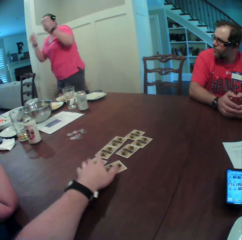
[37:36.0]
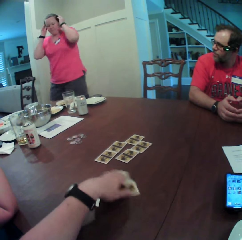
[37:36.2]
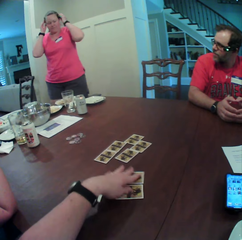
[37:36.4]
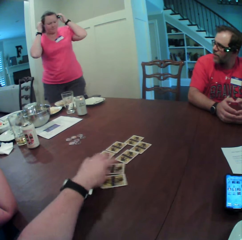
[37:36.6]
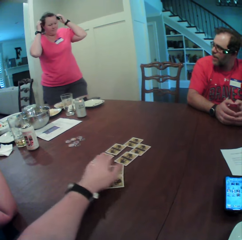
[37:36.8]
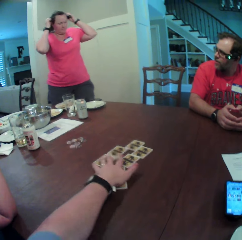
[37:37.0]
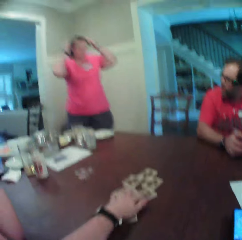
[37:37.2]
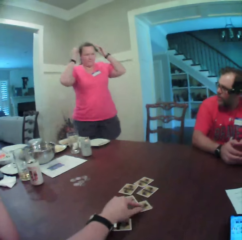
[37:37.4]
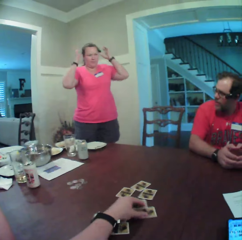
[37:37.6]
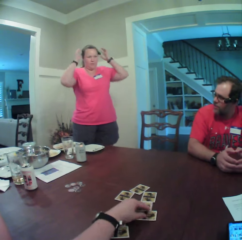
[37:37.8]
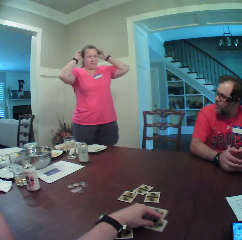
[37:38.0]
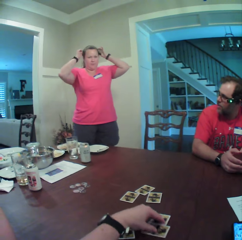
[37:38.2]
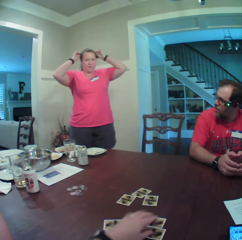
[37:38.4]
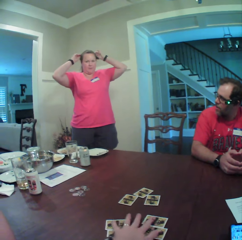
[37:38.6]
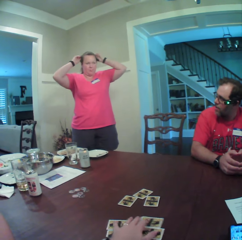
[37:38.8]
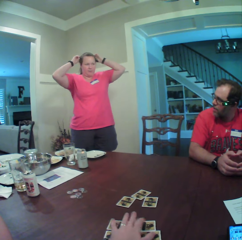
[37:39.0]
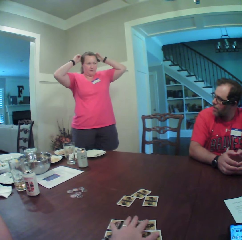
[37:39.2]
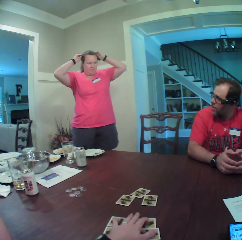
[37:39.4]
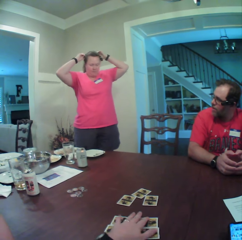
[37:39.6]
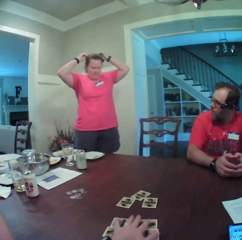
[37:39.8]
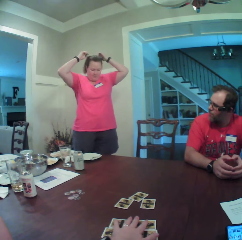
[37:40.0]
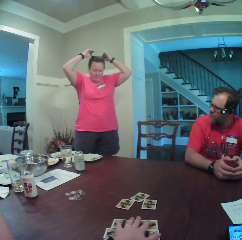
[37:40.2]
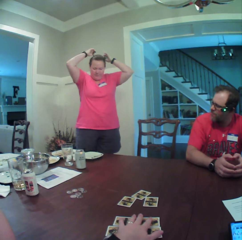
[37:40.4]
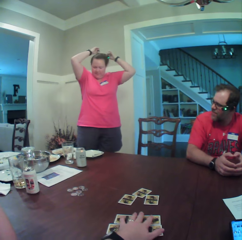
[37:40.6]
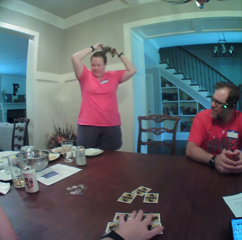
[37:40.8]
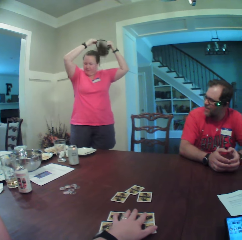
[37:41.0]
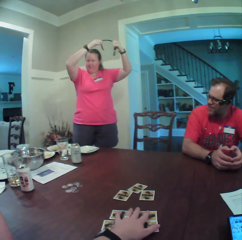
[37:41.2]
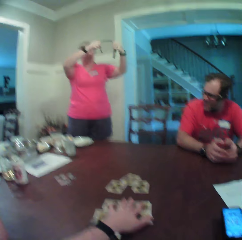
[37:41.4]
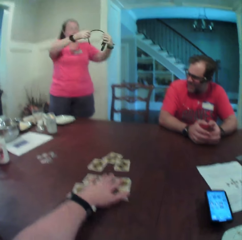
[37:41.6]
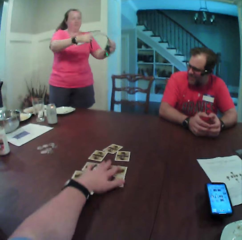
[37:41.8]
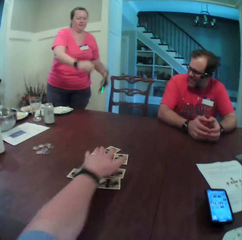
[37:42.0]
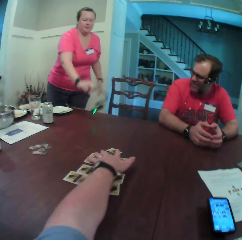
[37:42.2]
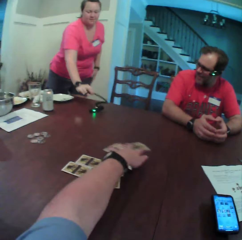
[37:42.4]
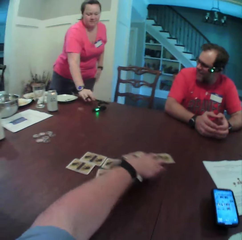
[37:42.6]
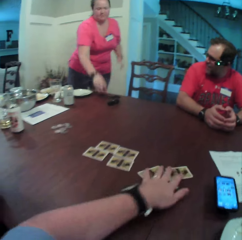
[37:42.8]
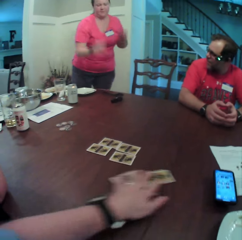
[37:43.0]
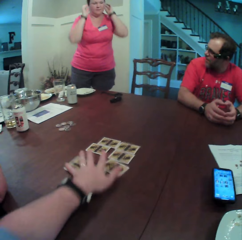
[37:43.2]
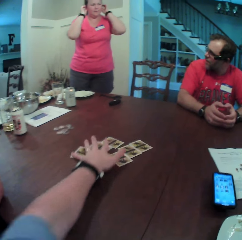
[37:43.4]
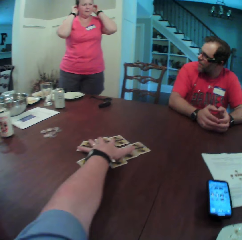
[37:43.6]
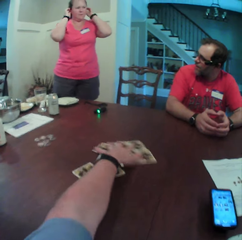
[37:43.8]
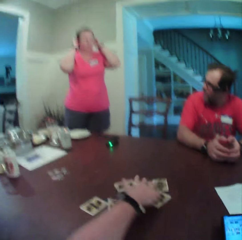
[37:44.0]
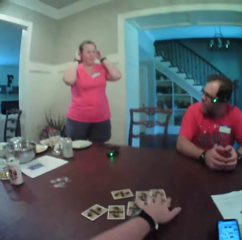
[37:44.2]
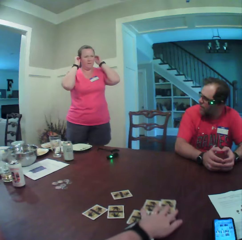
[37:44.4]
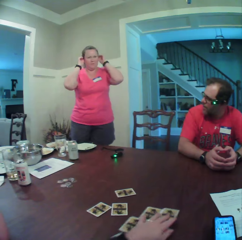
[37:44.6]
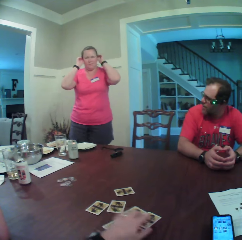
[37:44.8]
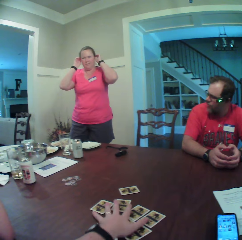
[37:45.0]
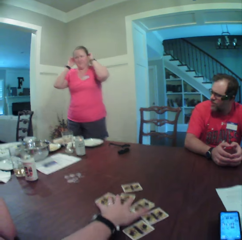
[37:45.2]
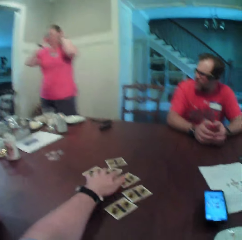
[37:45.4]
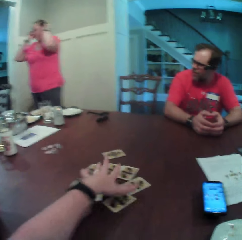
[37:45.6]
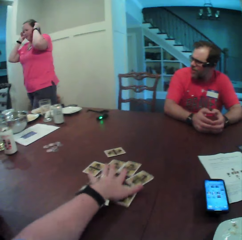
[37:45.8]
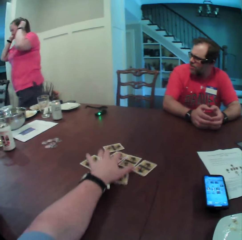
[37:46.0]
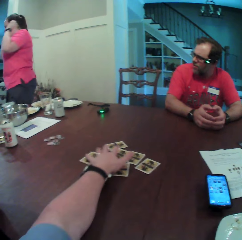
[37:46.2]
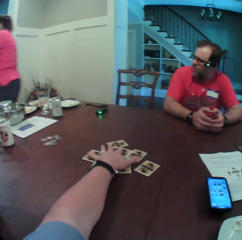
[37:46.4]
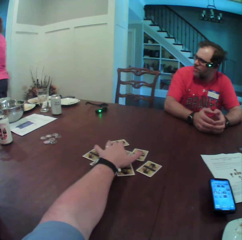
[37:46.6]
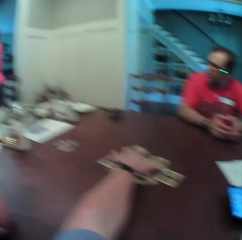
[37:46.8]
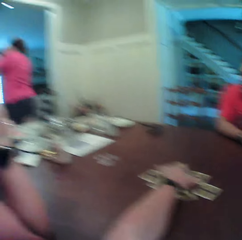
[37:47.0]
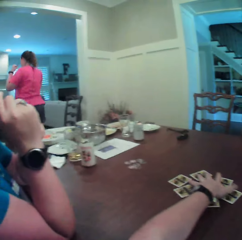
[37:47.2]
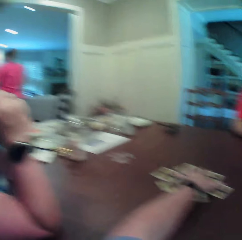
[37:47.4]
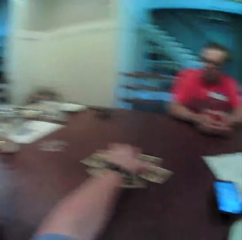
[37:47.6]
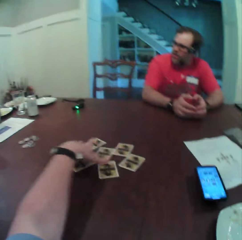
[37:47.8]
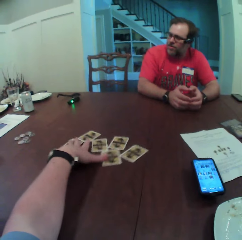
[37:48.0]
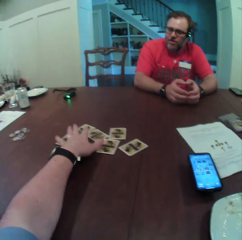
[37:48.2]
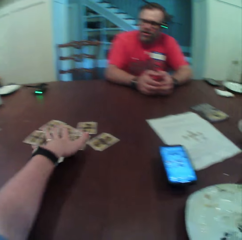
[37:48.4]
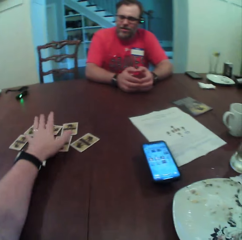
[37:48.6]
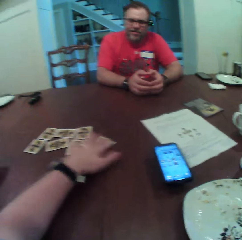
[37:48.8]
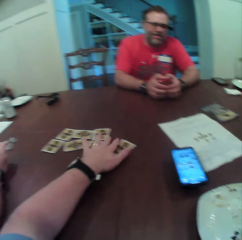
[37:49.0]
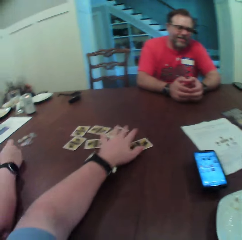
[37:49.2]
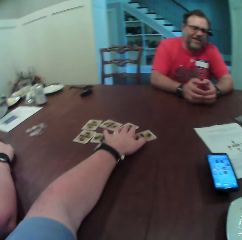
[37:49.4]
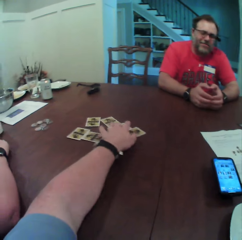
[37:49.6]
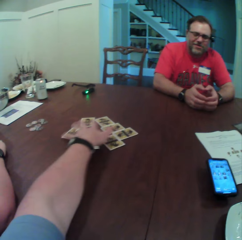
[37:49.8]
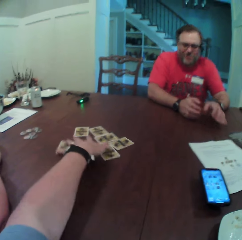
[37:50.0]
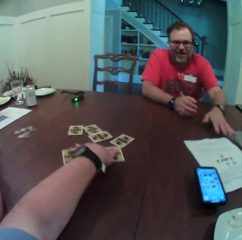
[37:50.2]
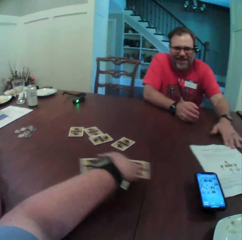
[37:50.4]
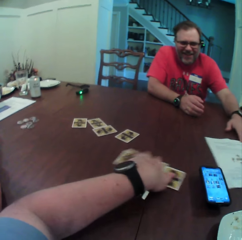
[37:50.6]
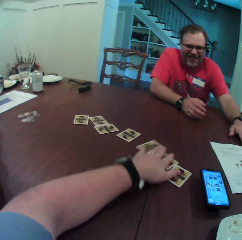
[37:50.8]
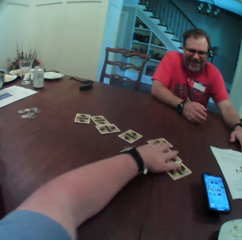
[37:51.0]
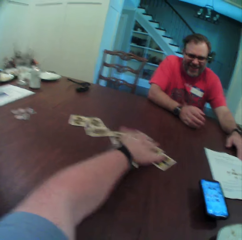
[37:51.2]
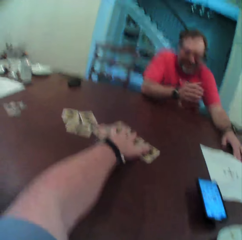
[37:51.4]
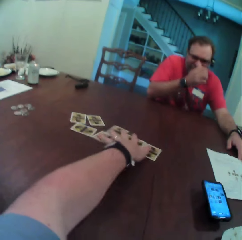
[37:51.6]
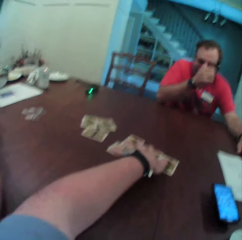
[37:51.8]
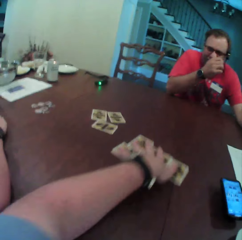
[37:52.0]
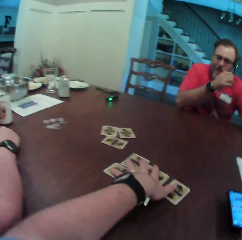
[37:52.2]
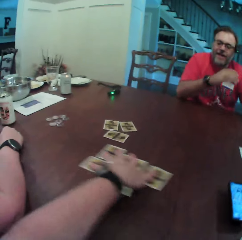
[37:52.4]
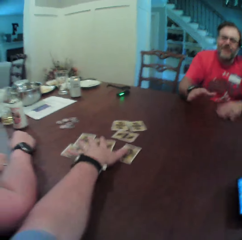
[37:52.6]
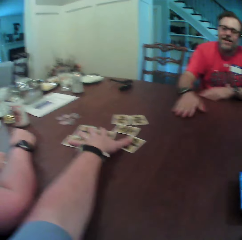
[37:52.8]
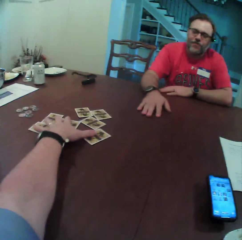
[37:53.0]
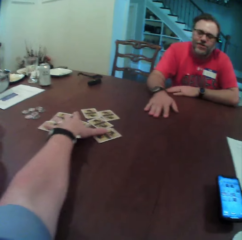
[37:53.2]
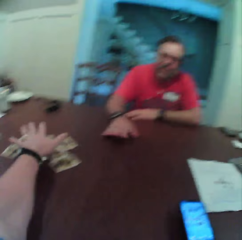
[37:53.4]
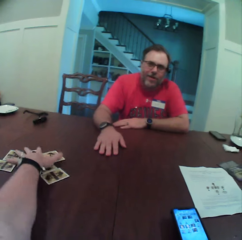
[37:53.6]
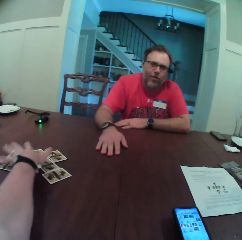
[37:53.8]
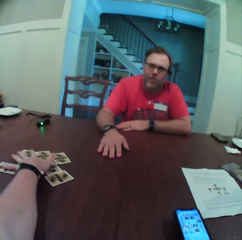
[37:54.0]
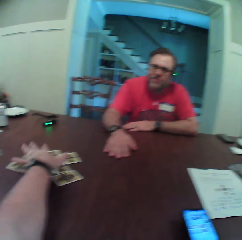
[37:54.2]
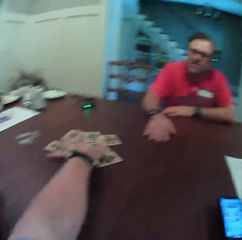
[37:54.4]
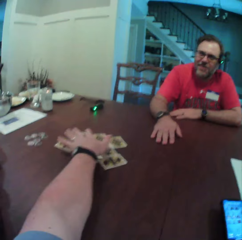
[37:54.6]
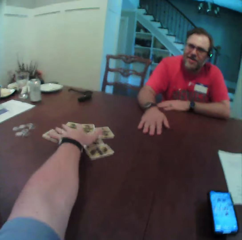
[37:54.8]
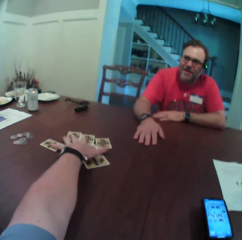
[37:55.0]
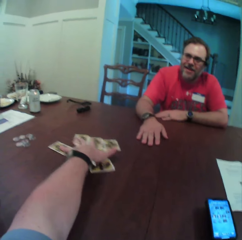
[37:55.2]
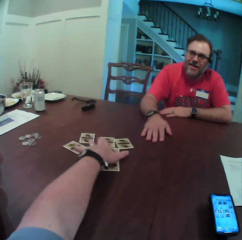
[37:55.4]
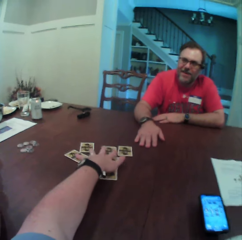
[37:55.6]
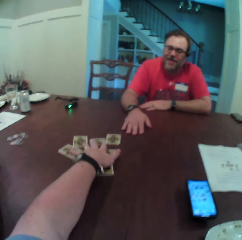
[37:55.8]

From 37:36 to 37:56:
A man speaks to a woman. The woman removes her camera from her head with her hands and holds the camera. The camera wearer rearranges the cards. The woman removes the camera. The woman drops the camera on the table with her right hand. The camera wearer arranges the cards on the table with his left hand. He drags the cards on the table. The woman holds her ears. The woman leaves the table and walks in the room. The camera wearer pushes the cards on the table. The man moves a book on the table with his left hand. A person holds a paper on the table. The person taps the table.

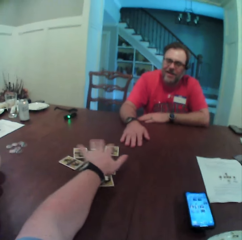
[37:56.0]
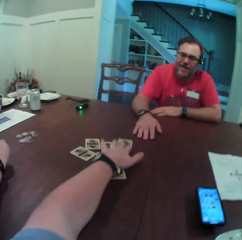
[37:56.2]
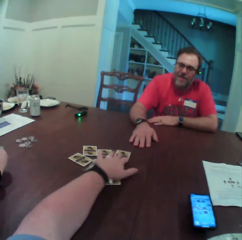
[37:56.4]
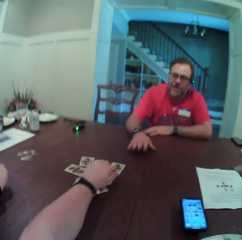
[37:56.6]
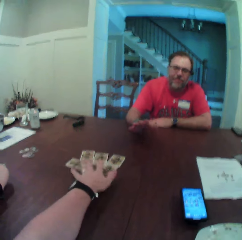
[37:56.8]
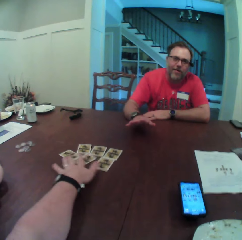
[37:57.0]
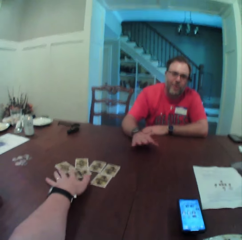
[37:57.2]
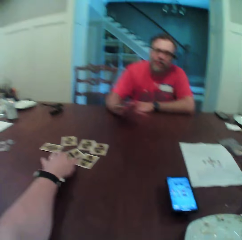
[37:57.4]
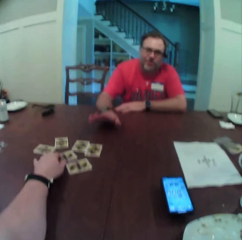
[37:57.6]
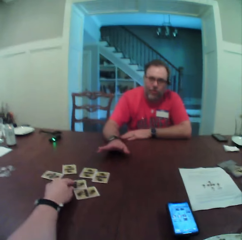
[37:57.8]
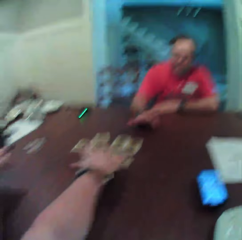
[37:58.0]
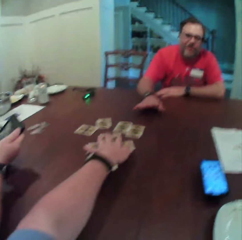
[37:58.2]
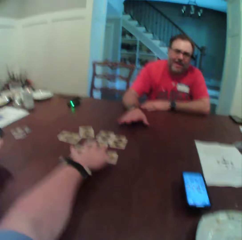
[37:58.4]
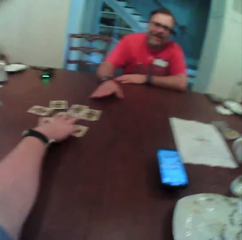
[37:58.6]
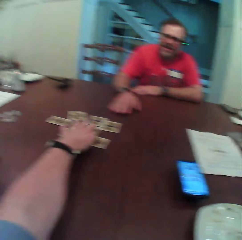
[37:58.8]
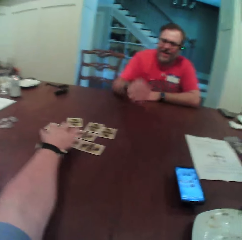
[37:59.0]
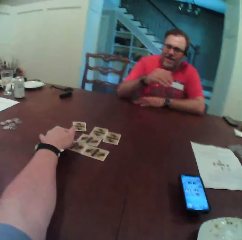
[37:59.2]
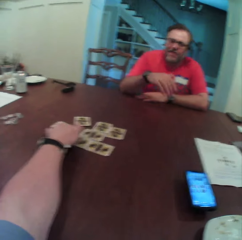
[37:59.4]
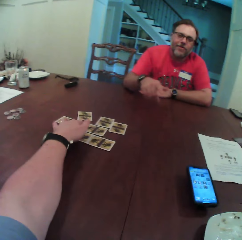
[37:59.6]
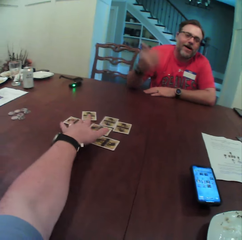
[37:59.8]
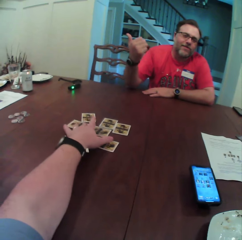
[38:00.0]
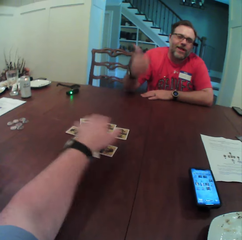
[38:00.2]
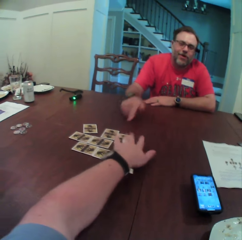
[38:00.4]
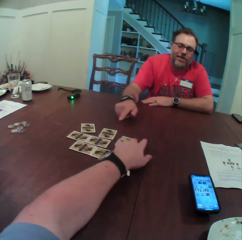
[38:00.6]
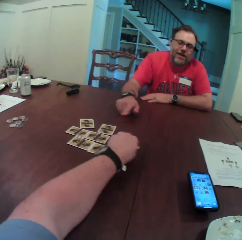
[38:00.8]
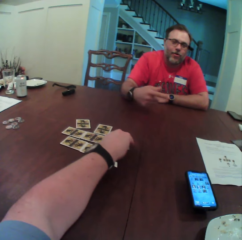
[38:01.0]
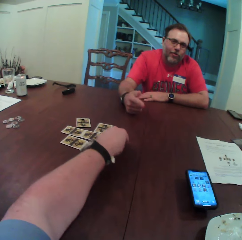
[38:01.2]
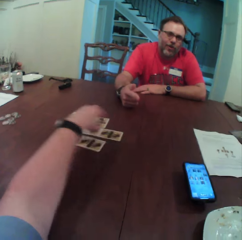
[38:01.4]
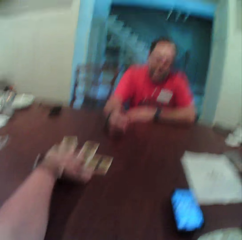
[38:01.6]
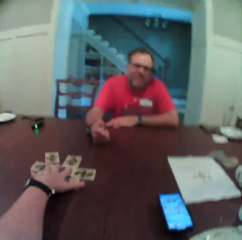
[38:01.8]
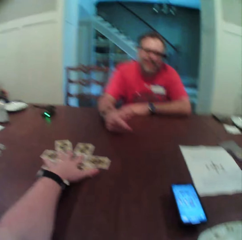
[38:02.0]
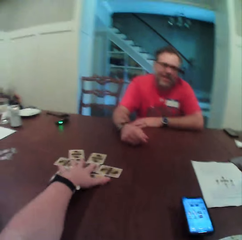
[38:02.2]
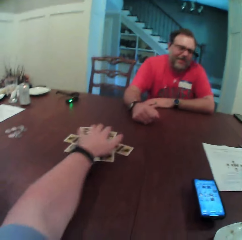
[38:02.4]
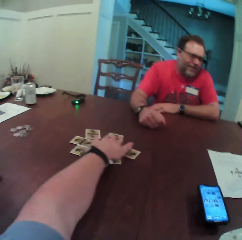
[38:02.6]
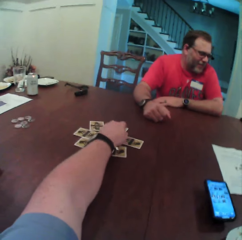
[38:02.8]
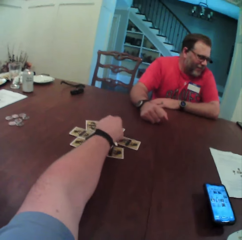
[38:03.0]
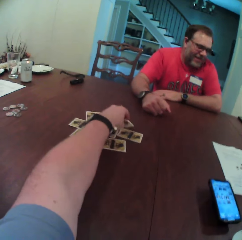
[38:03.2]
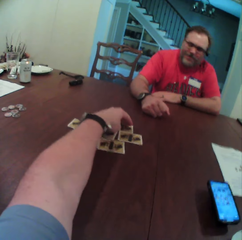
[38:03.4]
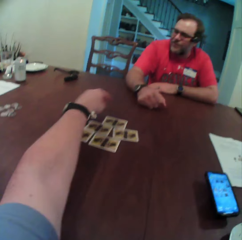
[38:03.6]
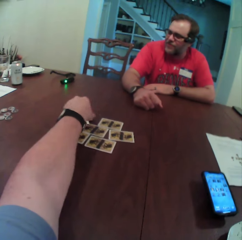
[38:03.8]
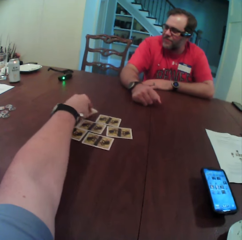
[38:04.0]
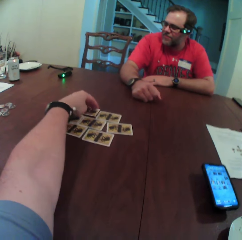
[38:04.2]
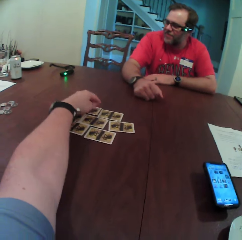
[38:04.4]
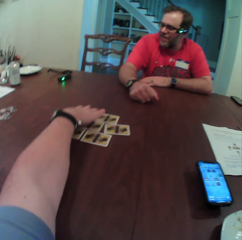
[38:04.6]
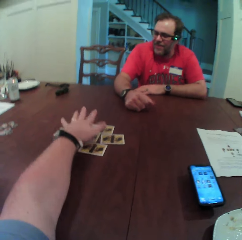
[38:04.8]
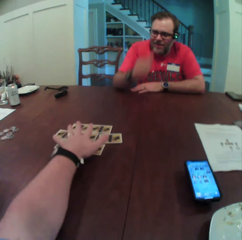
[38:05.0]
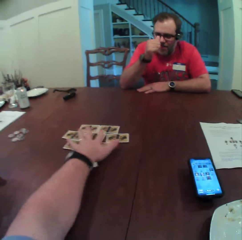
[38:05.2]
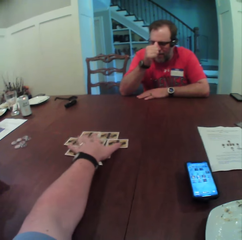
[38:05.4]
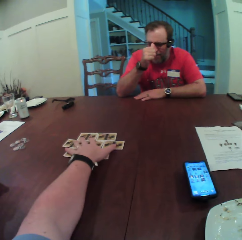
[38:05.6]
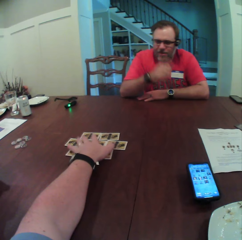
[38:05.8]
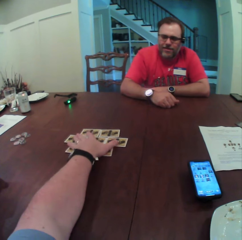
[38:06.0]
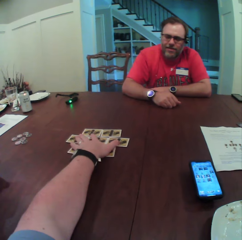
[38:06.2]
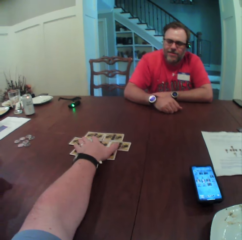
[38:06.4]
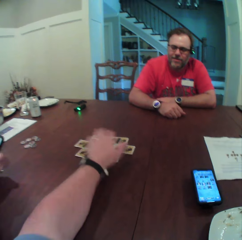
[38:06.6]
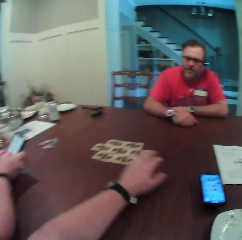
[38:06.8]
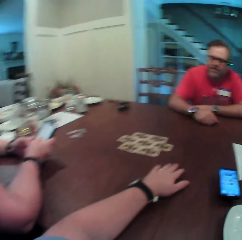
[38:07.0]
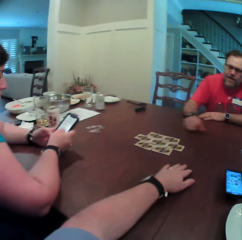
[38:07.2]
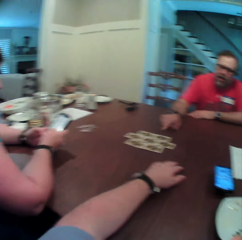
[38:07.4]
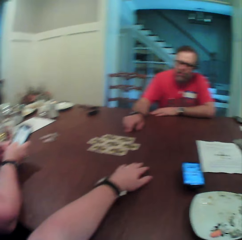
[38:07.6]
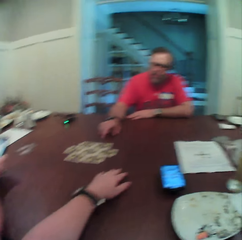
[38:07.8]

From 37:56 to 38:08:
A man speaks to the camera wearer and a woman at the table. A person interacts with the camera wearer. The camera wearer arranges cards on the table. The person scratches his nose and rests his hand on the table.
